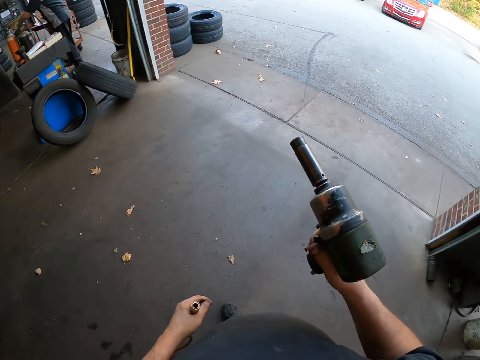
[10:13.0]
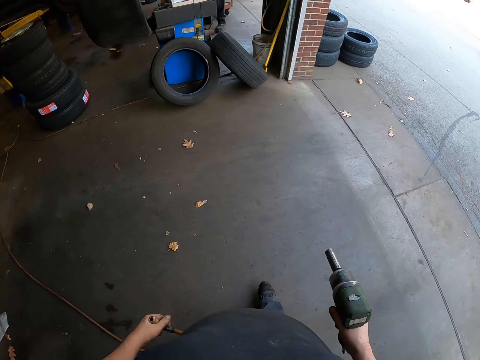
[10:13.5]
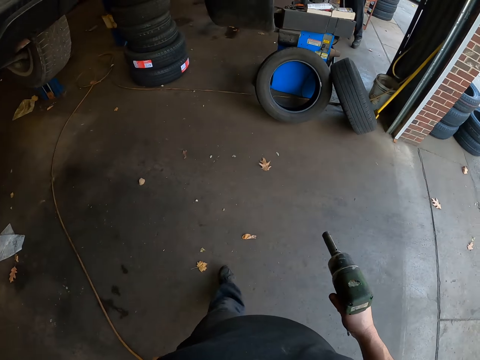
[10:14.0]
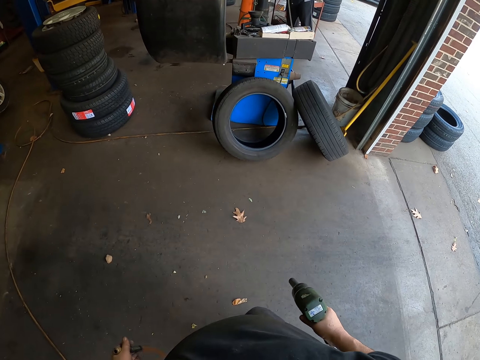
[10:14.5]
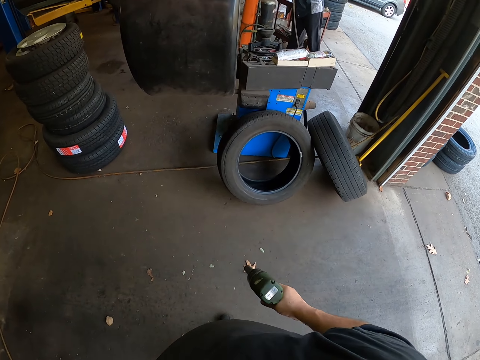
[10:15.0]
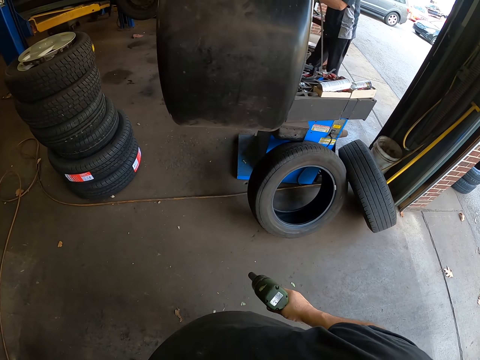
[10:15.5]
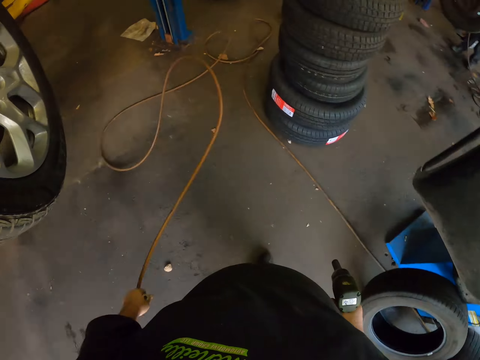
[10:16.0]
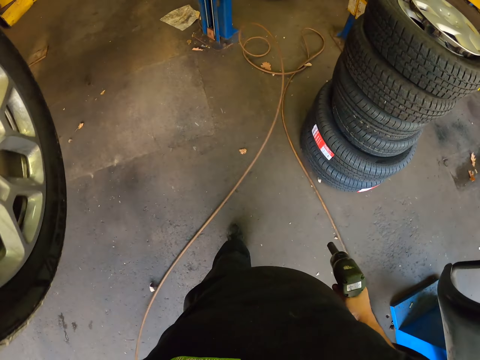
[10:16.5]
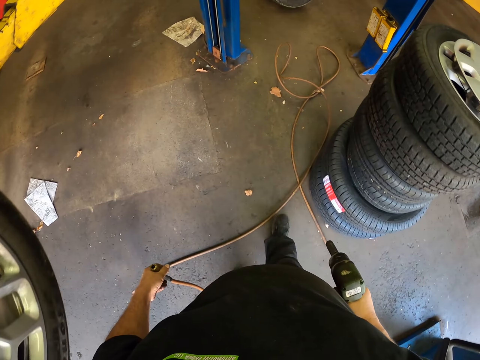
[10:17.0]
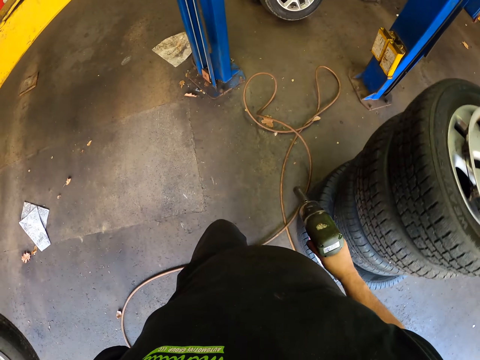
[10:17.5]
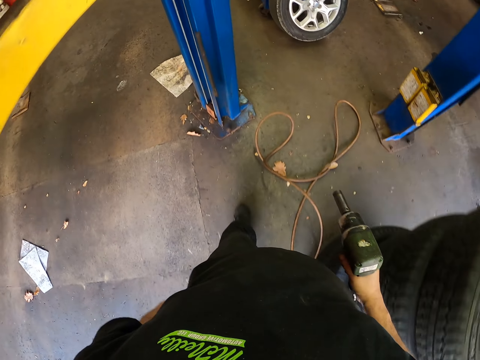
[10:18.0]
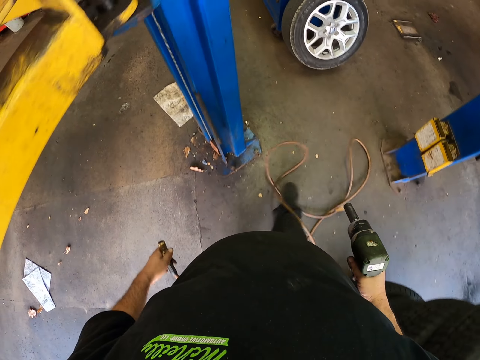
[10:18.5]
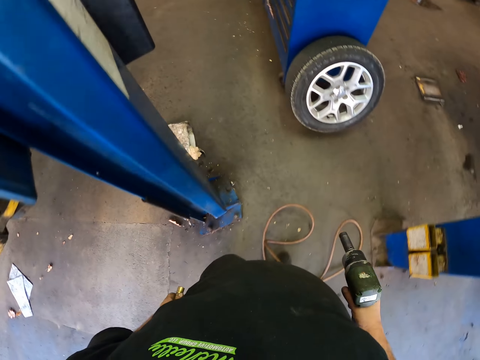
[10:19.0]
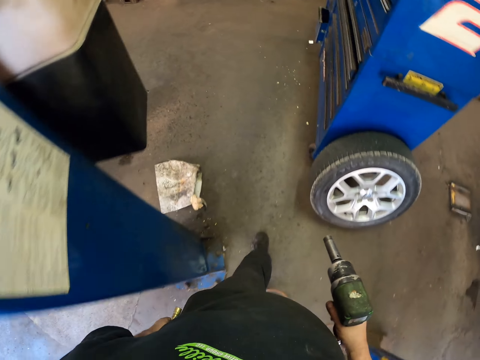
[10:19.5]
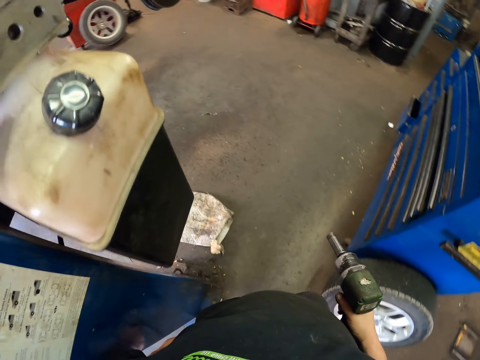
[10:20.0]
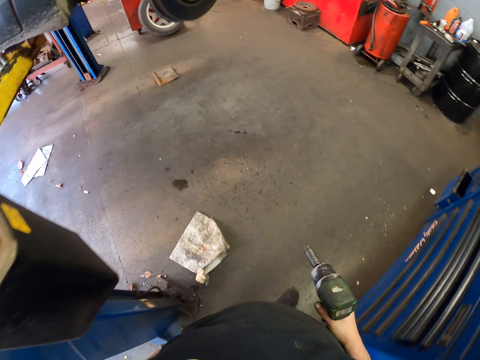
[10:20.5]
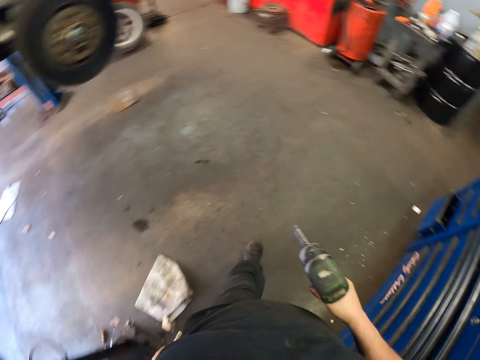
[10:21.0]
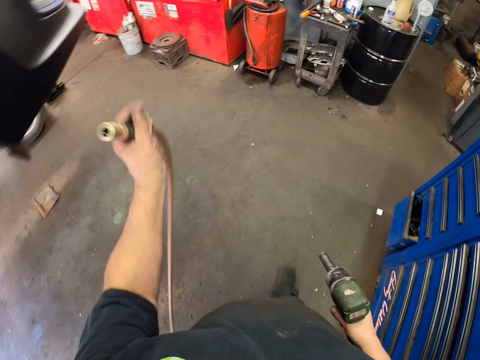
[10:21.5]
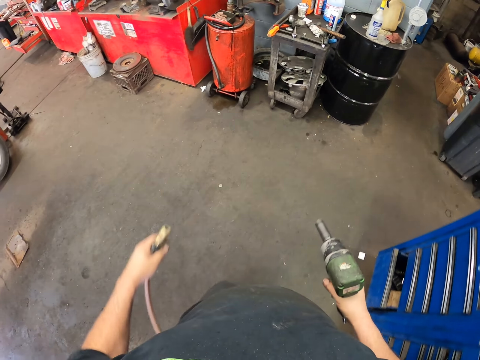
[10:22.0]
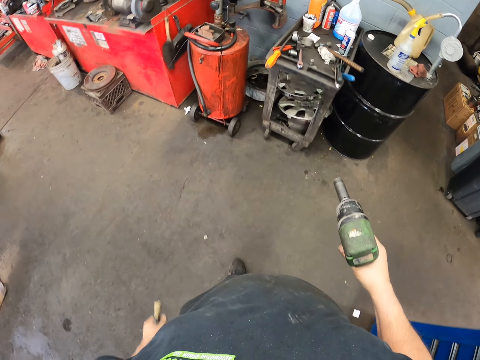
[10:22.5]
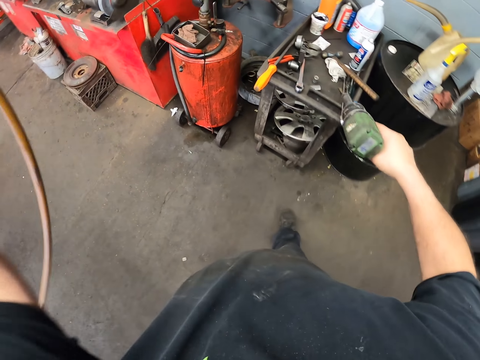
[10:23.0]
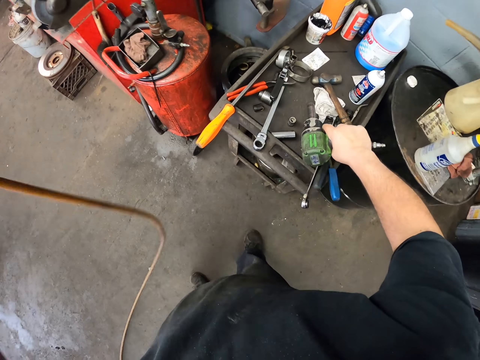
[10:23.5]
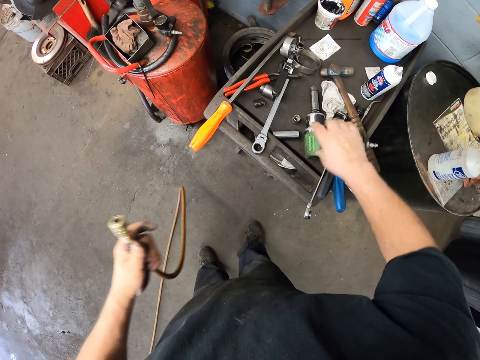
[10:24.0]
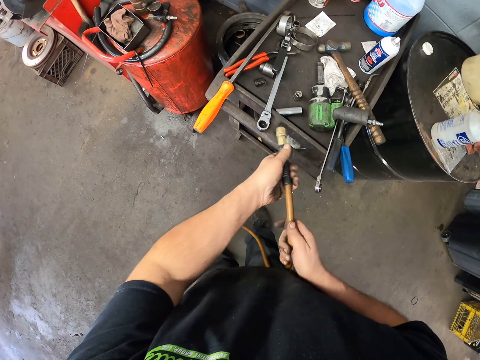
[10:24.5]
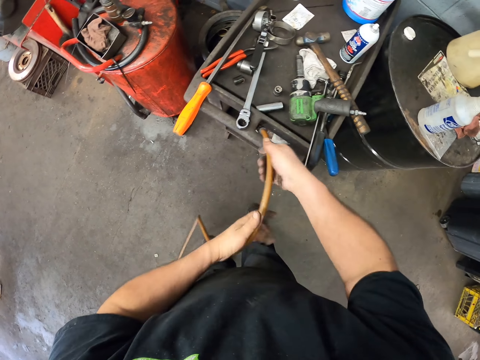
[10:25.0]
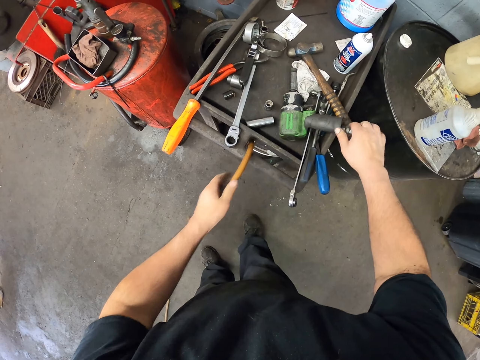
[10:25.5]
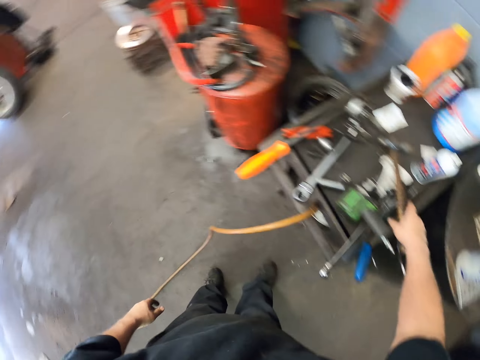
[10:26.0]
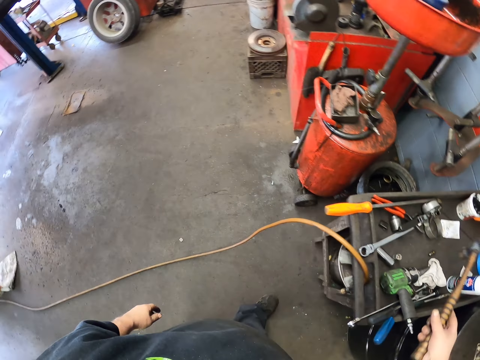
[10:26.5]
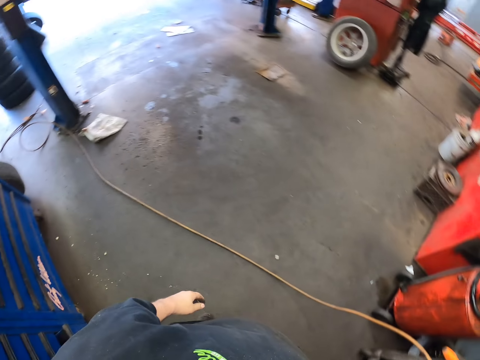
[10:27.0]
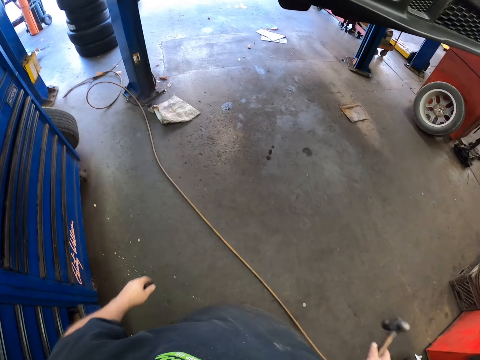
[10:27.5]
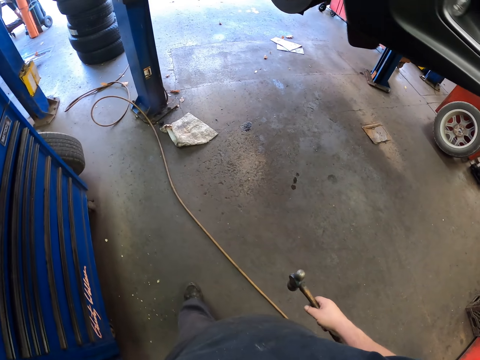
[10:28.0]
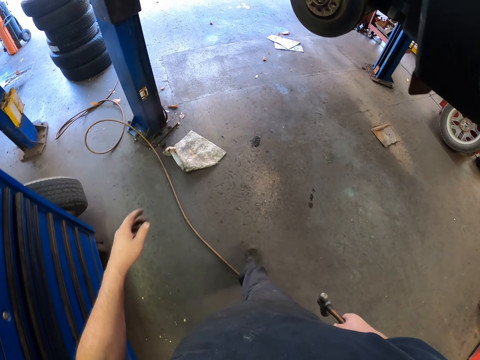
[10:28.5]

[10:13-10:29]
The camera wearer disconnects the hose pipe from the impact wrench. They straighten the hose pipe. They walk around the room. They lift the hose pipe. They put the impact wrench on a trolley. They put the hose pipe on the trolley. They move the impact wrench. They pick up a hammer. They walk.

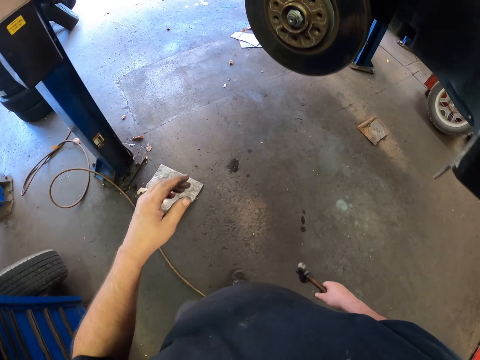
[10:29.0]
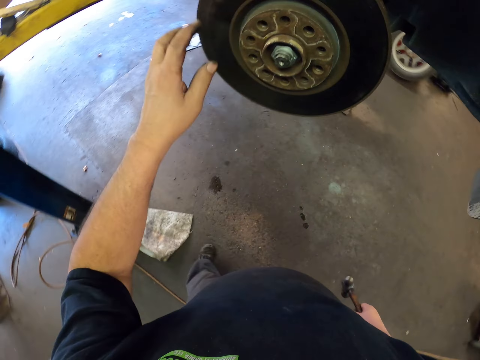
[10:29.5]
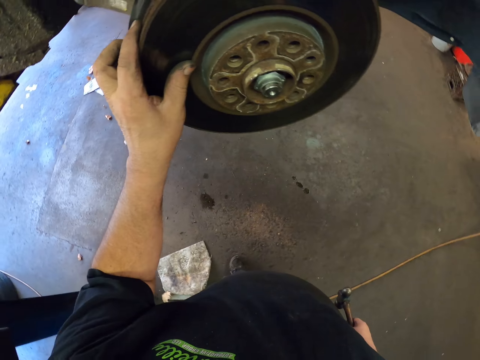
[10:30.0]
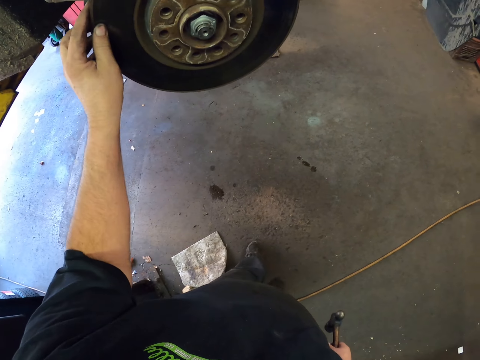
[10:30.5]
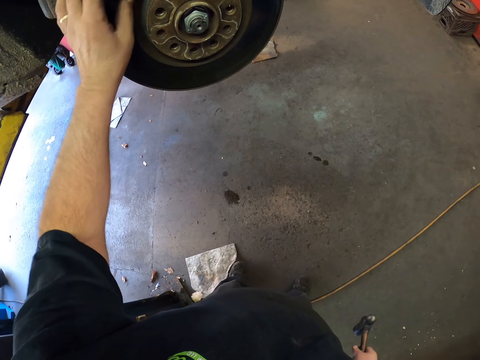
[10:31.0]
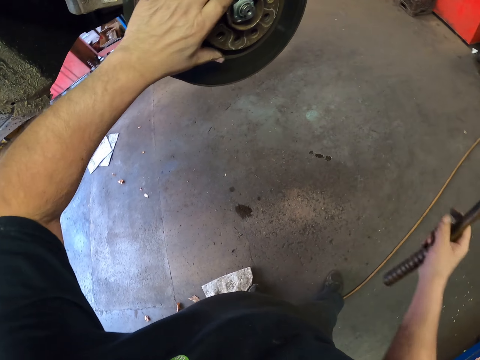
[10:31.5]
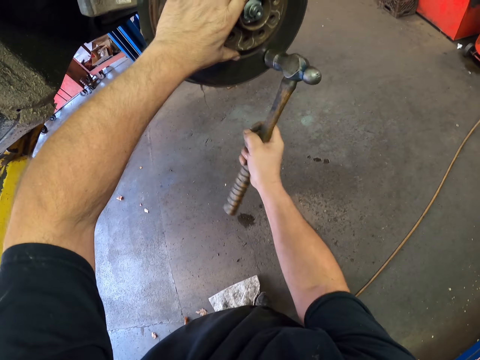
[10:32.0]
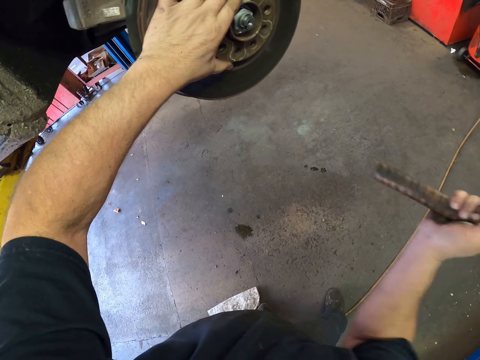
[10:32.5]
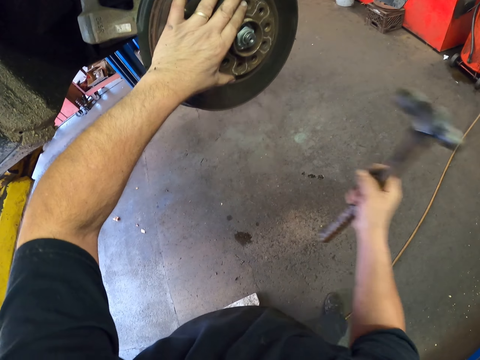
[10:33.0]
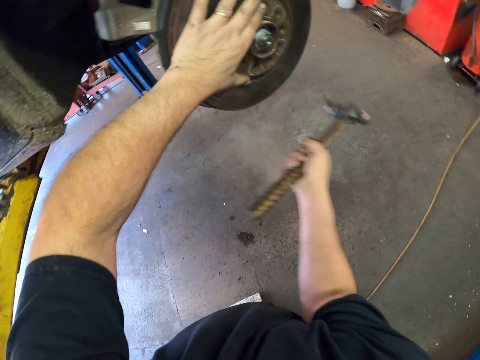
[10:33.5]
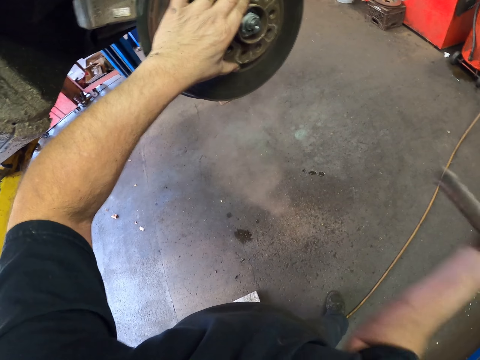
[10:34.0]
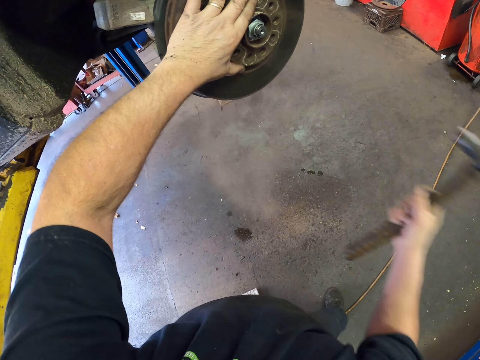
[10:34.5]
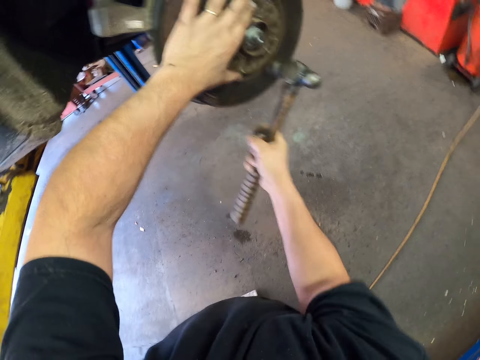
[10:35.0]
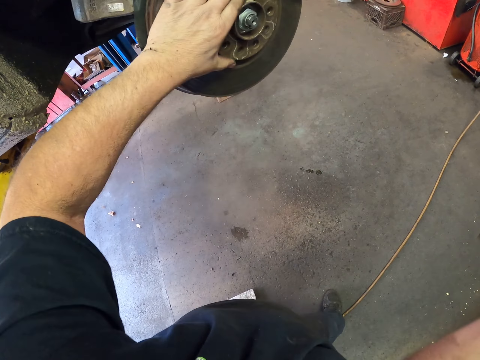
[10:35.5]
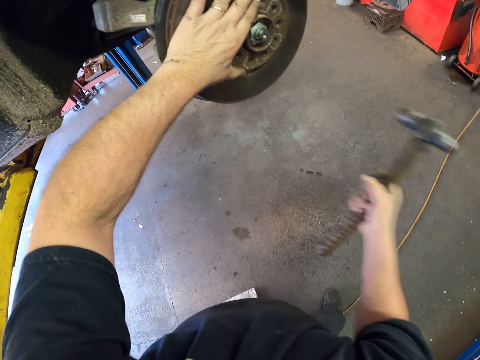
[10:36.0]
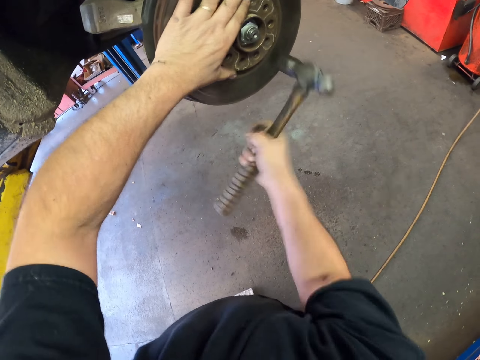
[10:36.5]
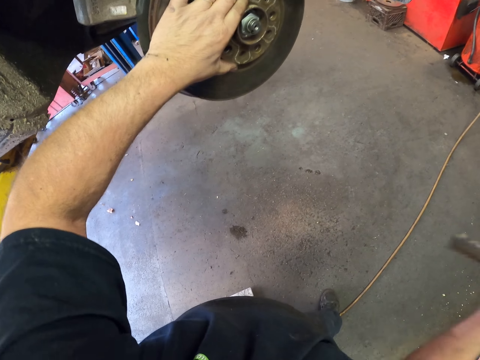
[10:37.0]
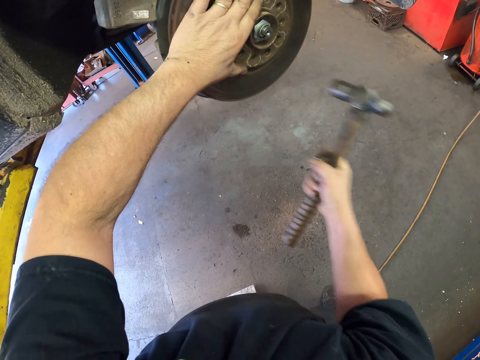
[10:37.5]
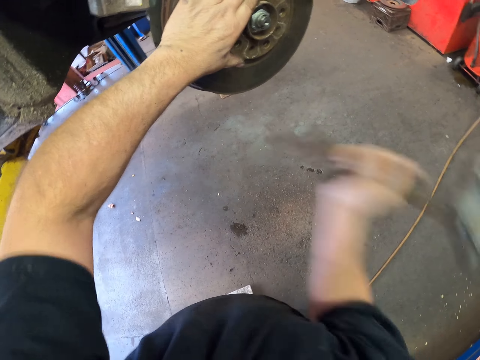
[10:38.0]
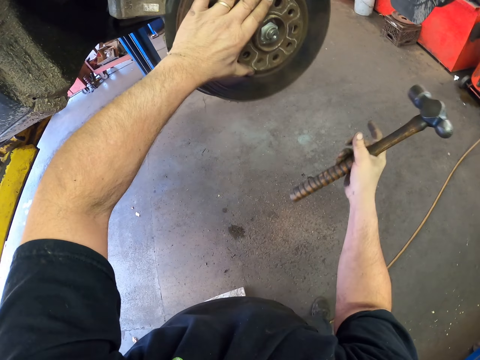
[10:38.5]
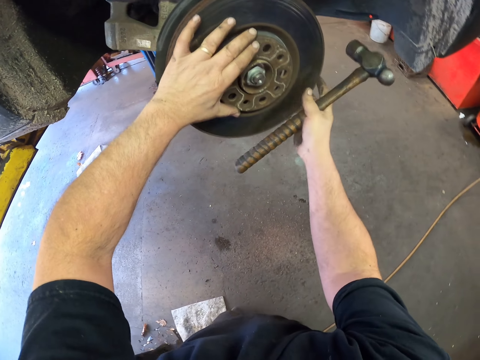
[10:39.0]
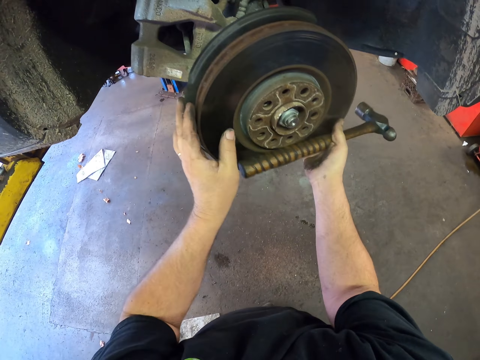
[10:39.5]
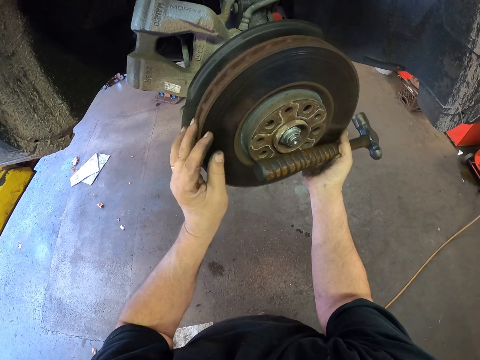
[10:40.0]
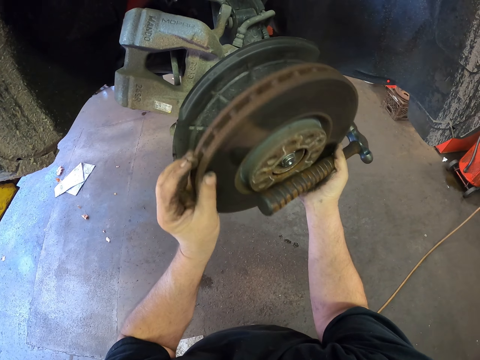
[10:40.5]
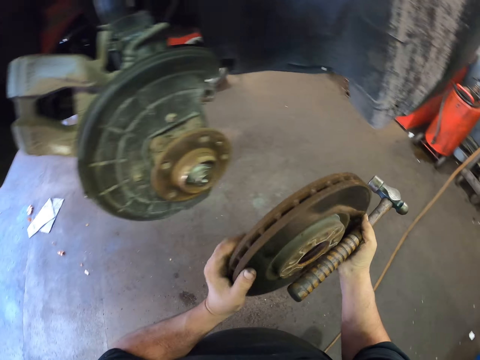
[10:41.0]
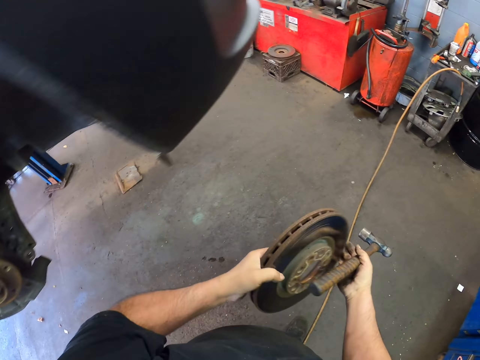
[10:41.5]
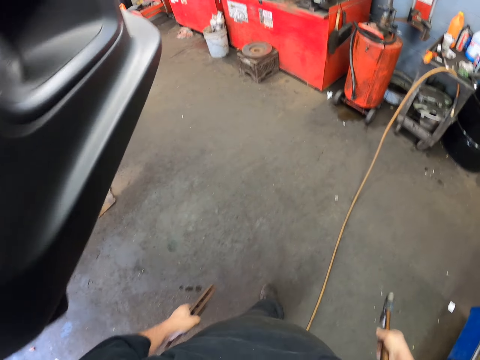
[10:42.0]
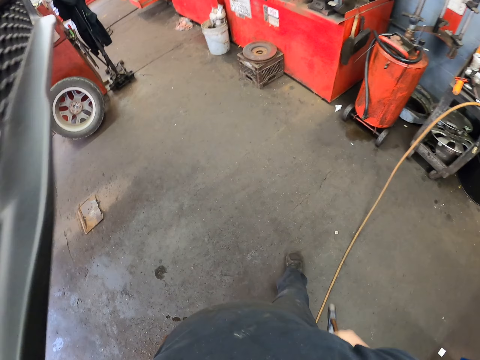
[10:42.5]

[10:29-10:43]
The camera wearer touches a disc brake. They hit the disc brake with the hammer. They remove the disc brake. They walk.
